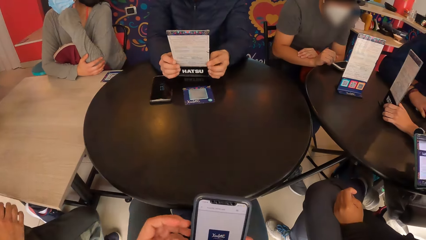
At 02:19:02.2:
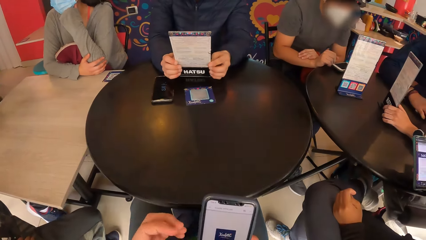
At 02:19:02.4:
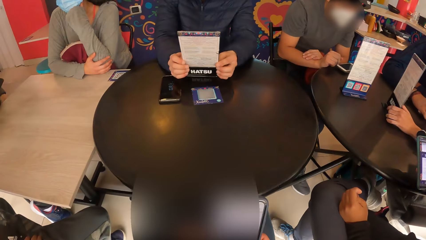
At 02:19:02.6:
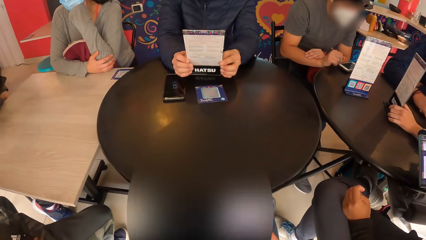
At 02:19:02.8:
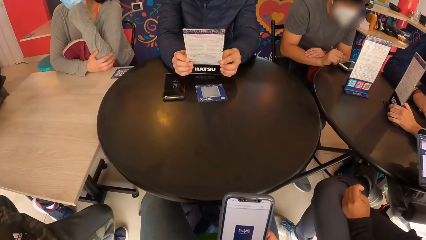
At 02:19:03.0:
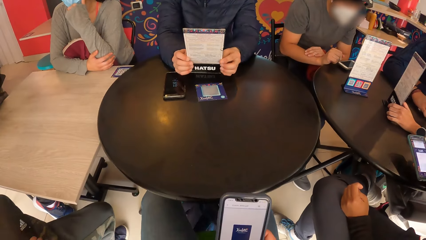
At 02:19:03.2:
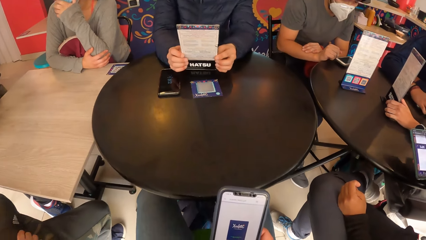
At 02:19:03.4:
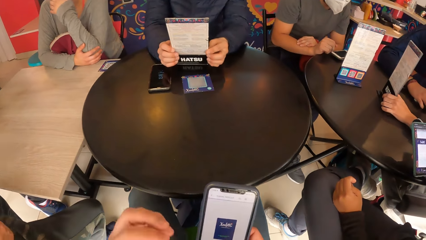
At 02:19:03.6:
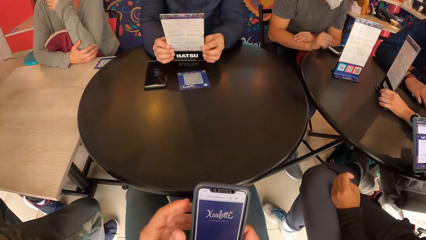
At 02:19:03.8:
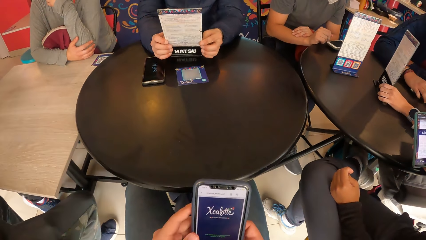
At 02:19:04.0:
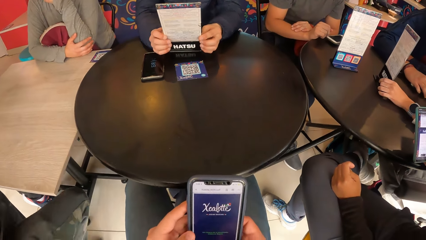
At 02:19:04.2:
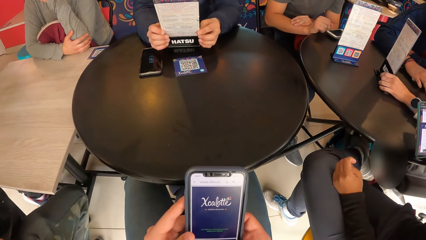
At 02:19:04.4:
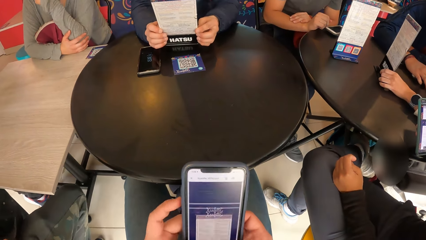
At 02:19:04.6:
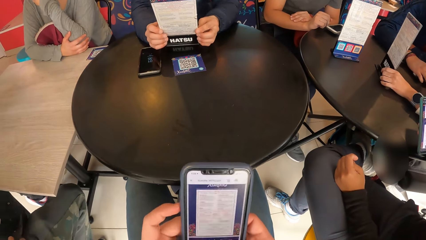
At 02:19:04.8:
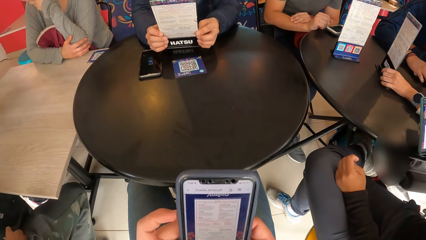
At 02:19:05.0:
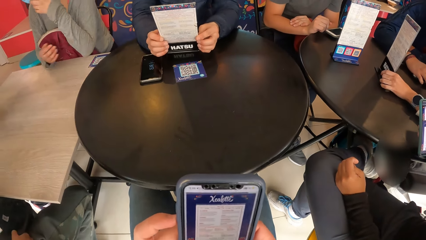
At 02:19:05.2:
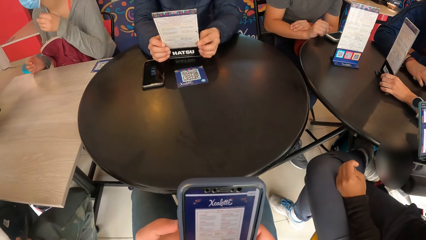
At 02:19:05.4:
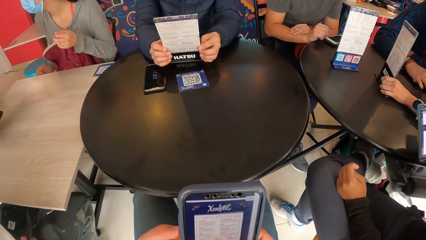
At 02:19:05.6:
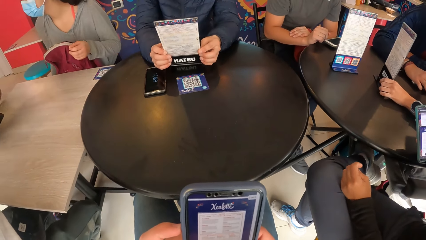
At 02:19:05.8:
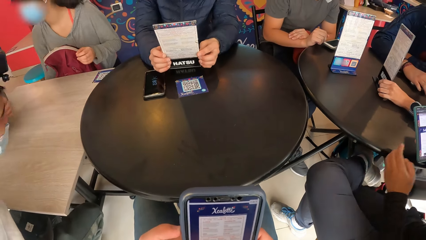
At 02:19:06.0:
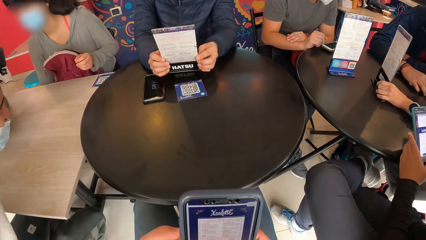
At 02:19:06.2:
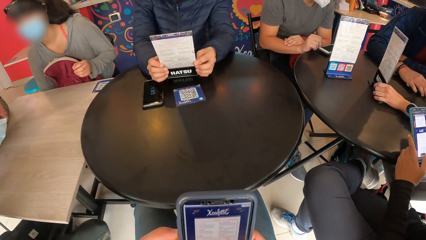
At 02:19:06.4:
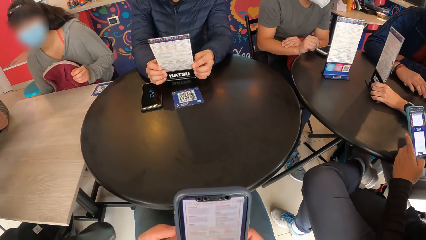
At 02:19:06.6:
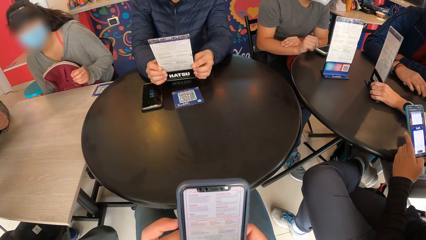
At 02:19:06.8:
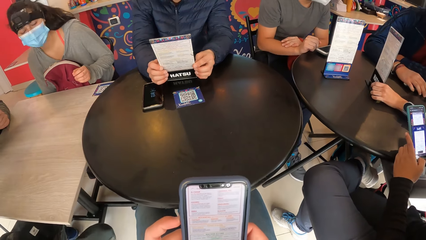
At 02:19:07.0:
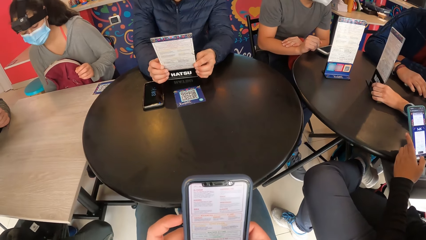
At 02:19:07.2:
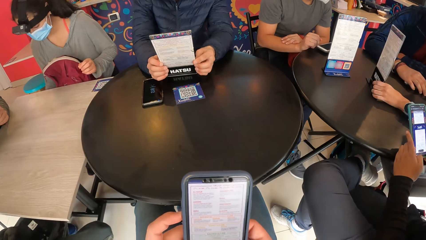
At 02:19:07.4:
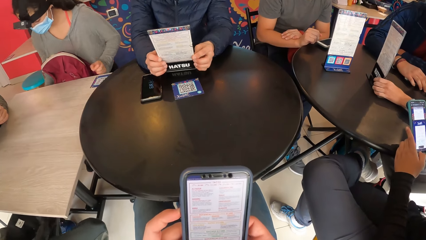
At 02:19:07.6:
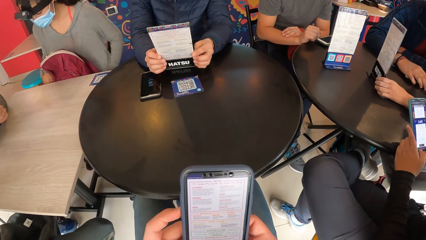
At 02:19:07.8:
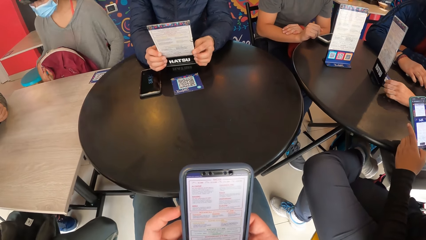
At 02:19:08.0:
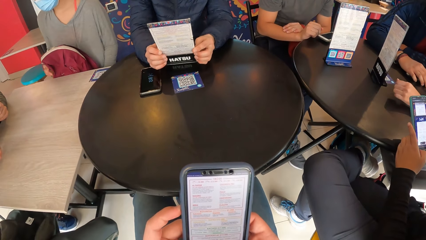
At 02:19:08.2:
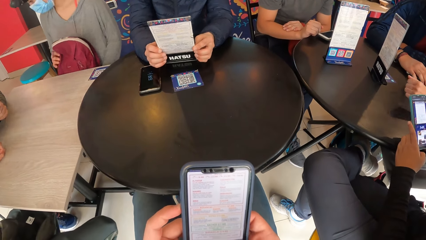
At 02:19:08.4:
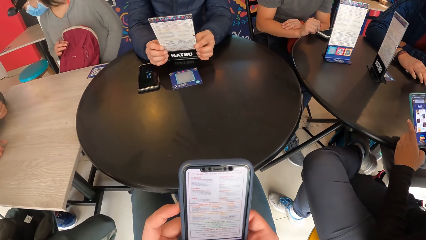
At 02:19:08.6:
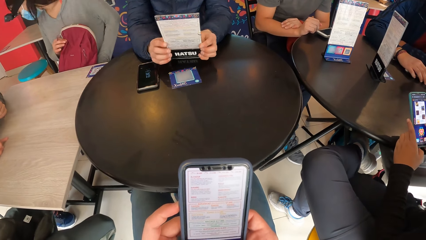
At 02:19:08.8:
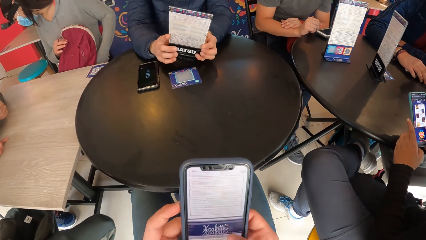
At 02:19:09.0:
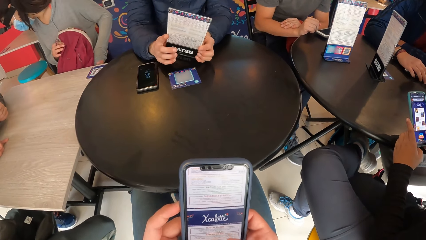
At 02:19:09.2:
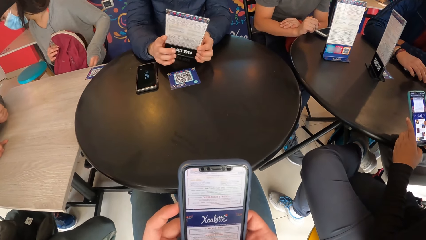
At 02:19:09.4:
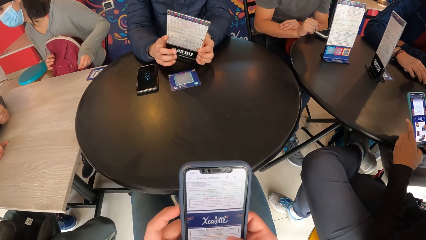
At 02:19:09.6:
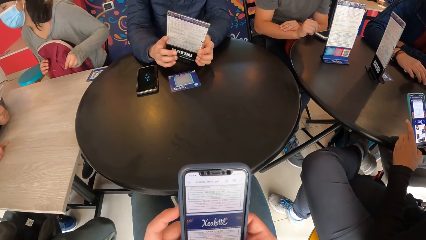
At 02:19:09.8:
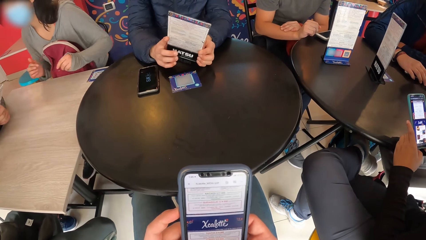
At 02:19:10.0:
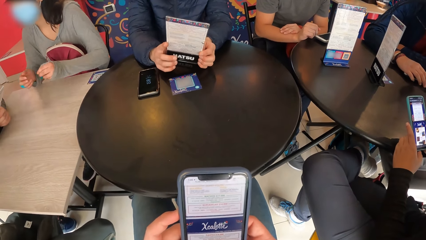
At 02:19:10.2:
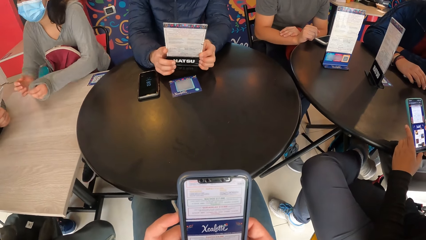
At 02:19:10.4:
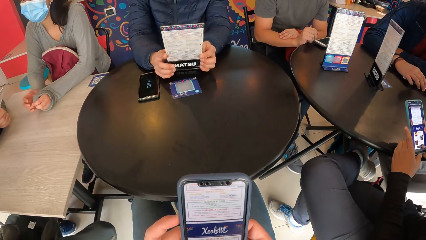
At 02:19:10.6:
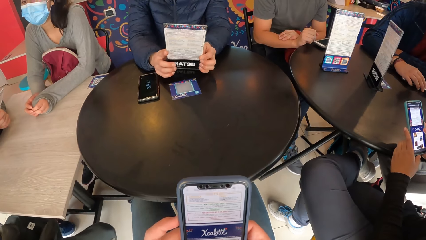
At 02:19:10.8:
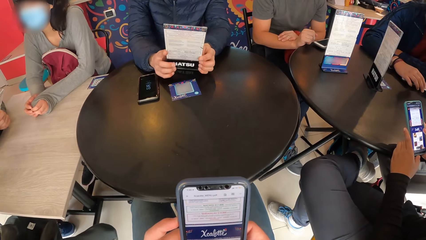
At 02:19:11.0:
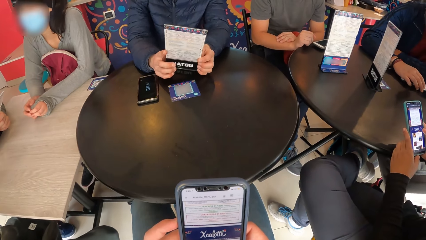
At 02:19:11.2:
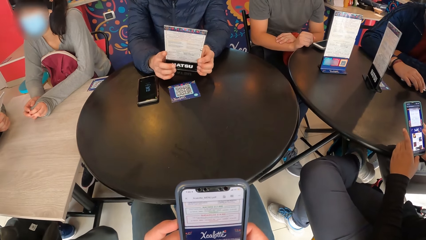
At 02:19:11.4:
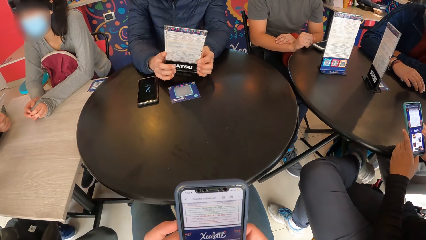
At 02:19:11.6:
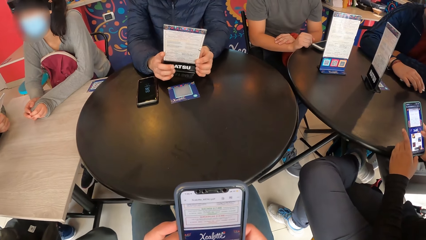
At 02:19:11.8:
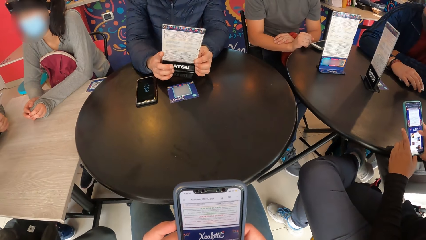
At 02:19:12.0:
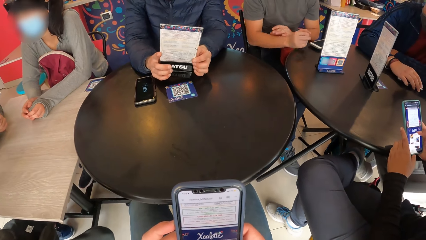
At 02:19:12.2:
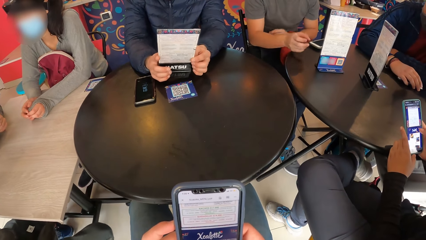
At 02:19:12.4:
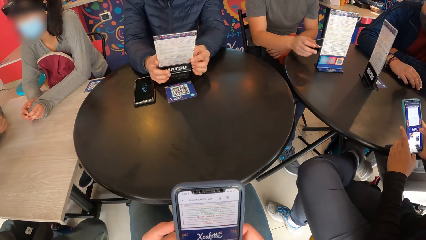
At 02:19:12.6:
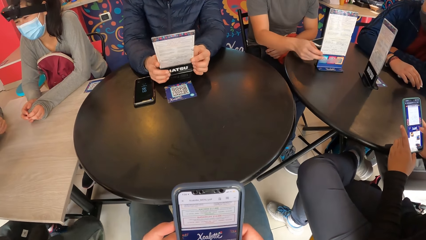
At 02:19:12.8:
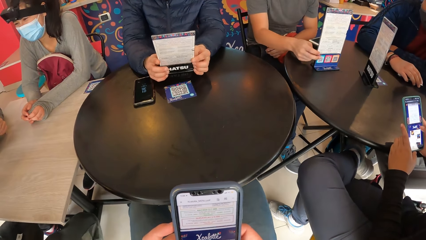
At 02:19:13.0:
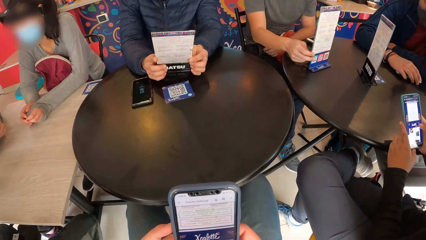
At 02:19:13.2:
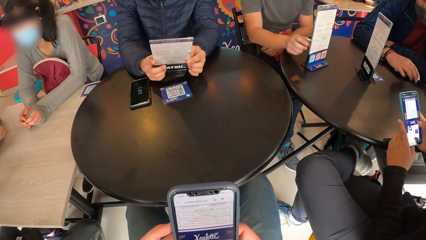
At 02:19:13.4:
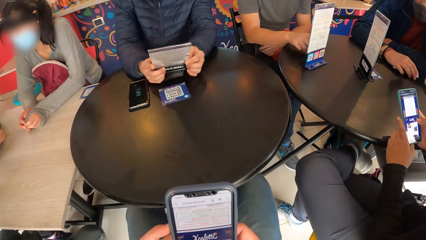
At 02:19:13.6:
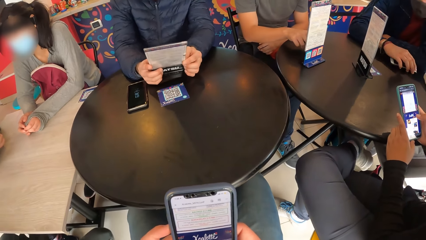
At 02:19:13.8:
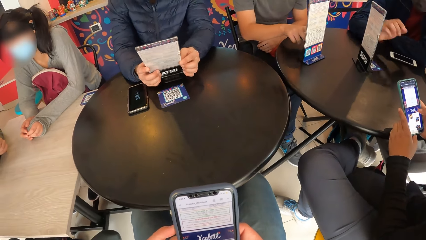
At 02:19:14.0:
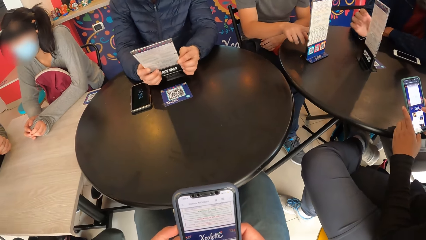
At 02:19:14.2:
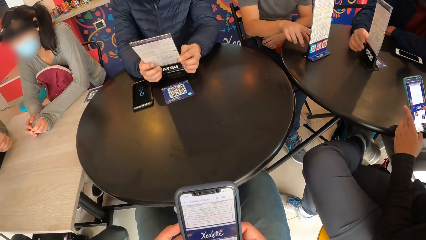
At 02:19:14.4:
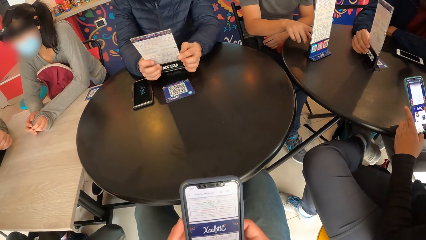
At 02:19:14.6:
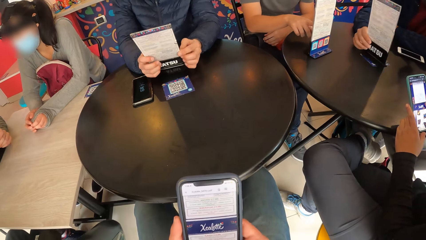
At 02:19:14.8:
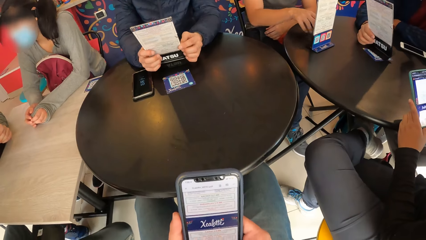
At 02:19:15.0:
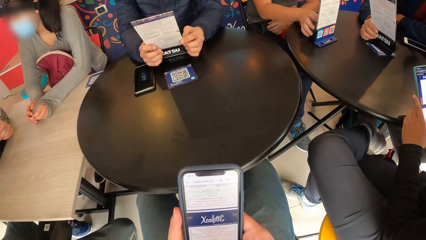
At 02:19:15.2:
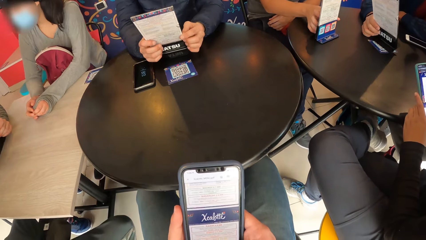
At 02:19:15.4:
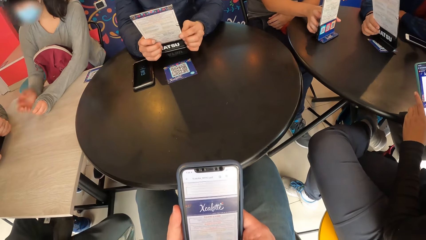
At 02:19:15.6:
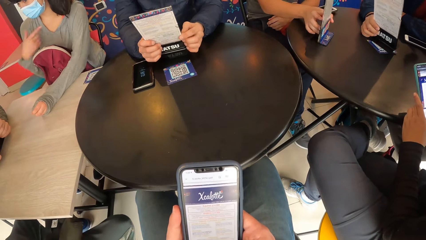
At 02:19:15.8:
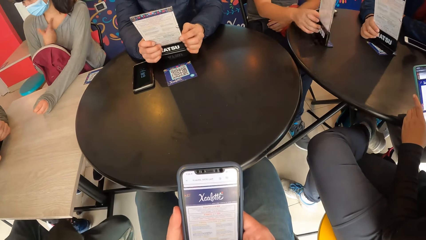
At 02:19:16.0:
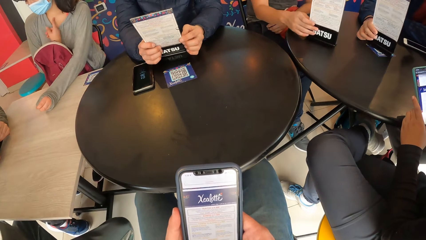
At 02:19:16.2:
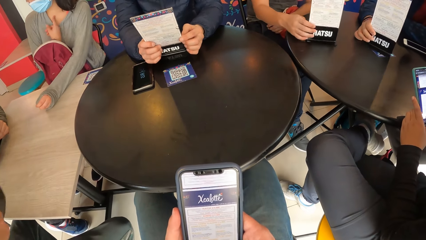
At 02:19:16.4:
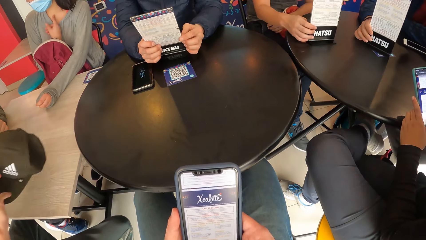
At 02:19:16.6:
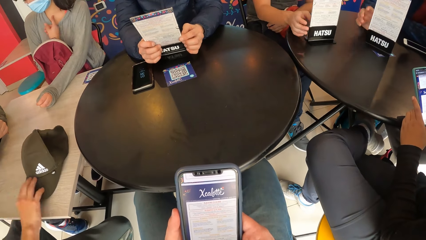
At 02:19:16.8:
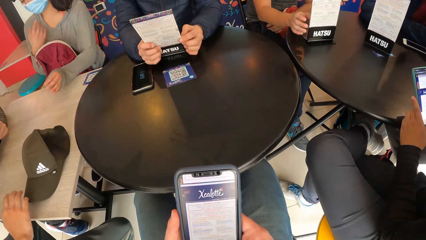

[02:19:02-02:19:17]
A man shifts the menu on the table with his right hand. Another man interacts with a woman. A third man holds the menu on the table with his right hand. The first man holds the menu on the table with his right hand. The second man drops a cap on the table with his right hand.
